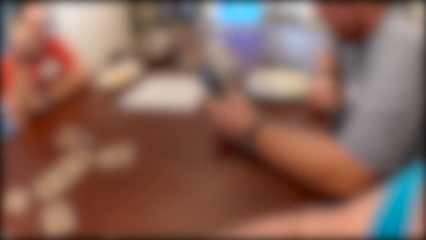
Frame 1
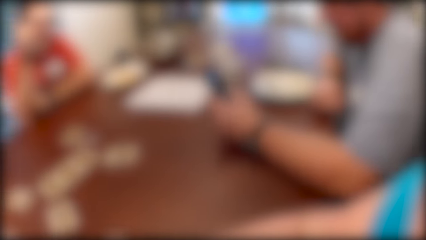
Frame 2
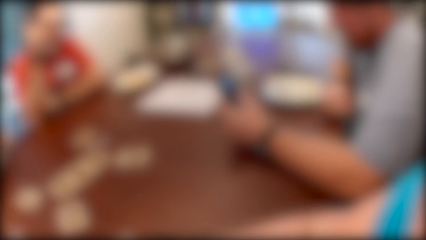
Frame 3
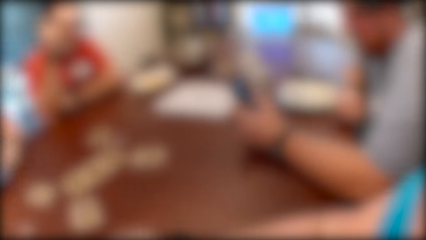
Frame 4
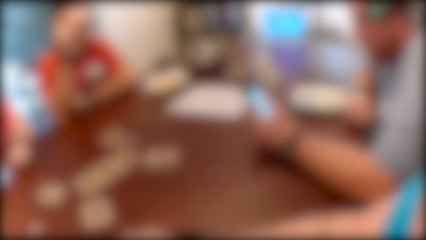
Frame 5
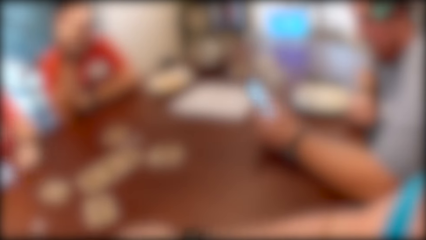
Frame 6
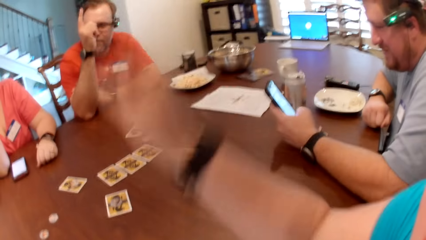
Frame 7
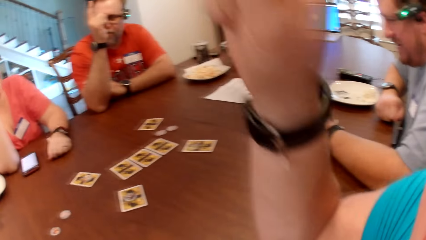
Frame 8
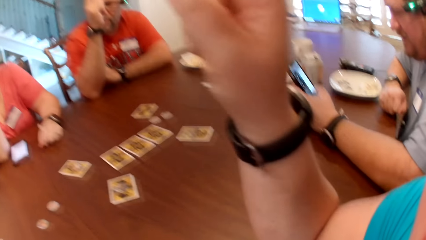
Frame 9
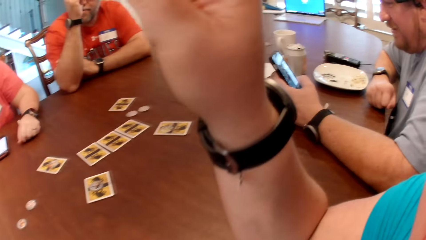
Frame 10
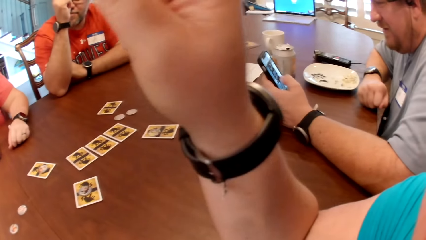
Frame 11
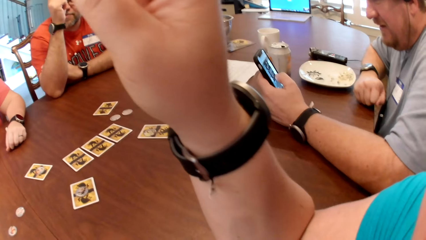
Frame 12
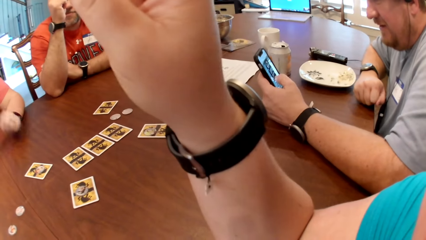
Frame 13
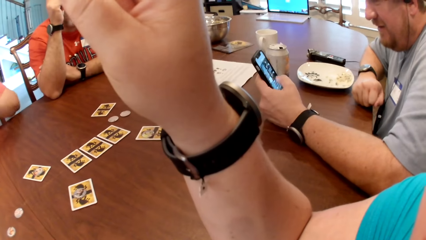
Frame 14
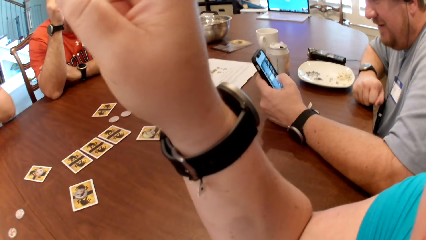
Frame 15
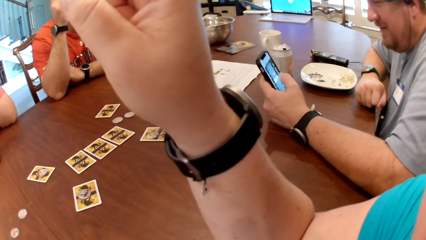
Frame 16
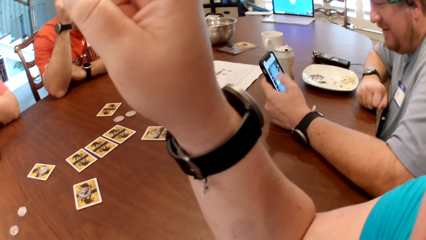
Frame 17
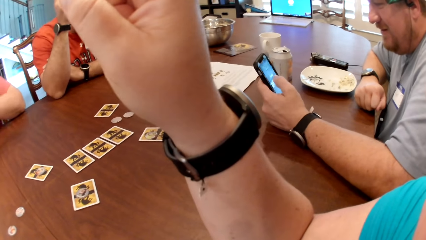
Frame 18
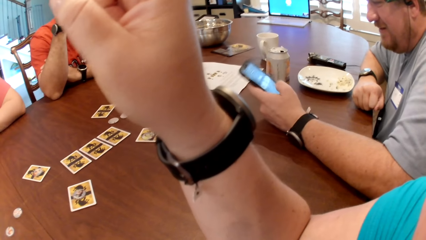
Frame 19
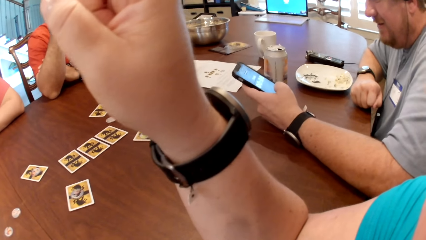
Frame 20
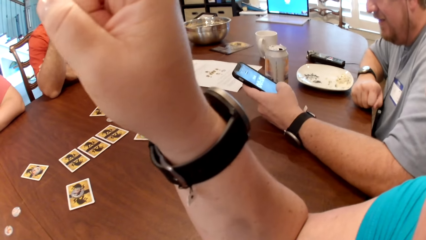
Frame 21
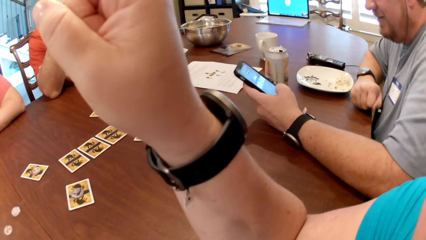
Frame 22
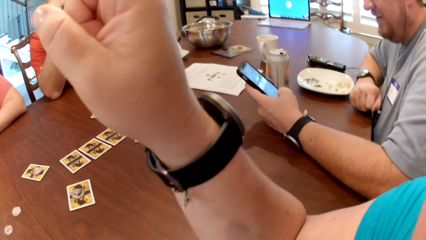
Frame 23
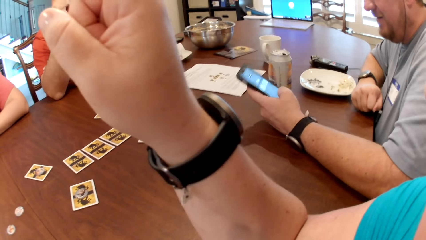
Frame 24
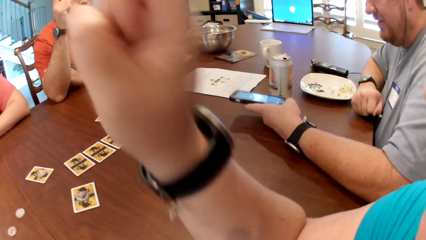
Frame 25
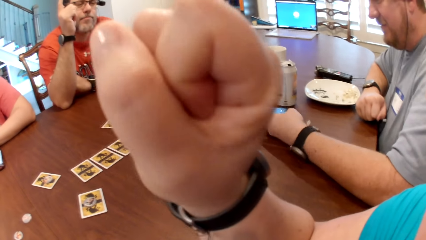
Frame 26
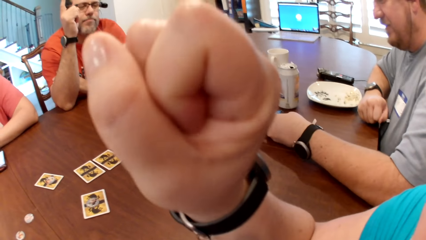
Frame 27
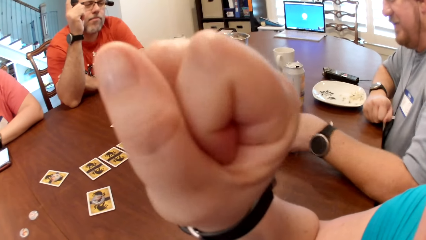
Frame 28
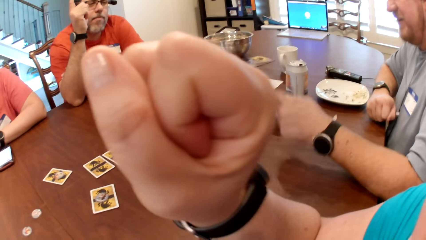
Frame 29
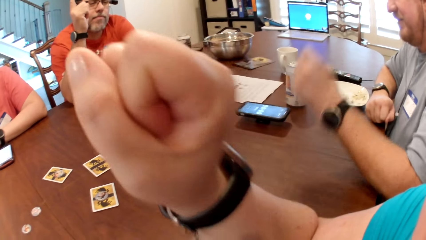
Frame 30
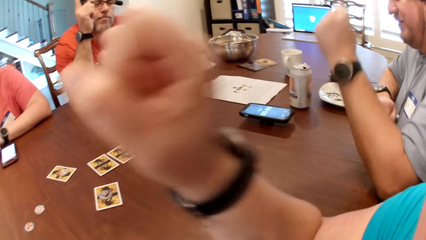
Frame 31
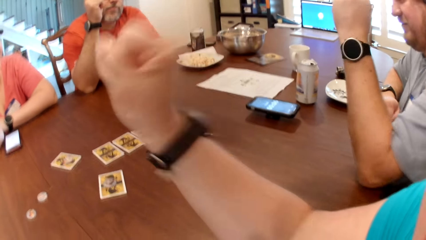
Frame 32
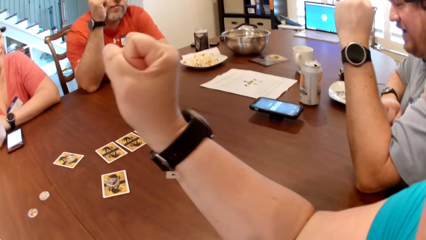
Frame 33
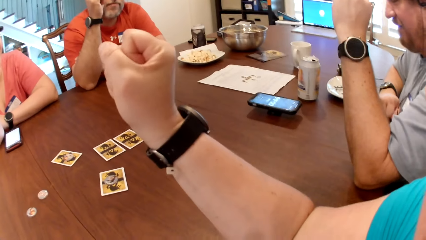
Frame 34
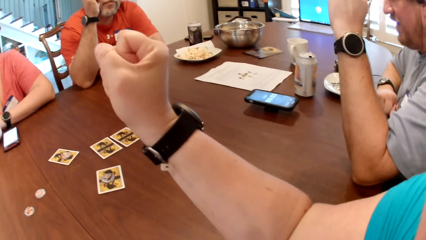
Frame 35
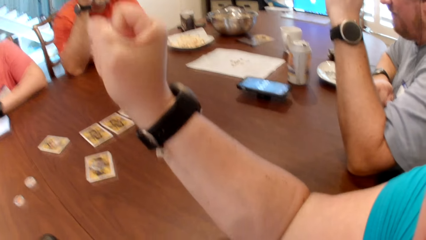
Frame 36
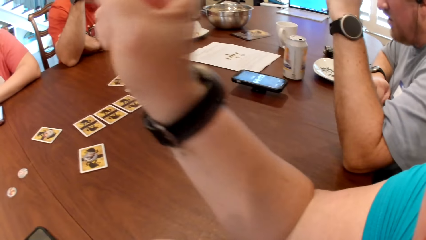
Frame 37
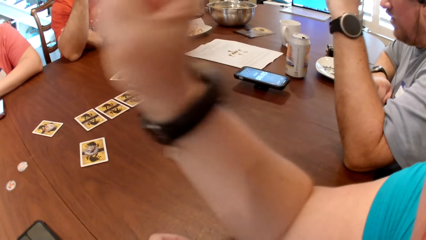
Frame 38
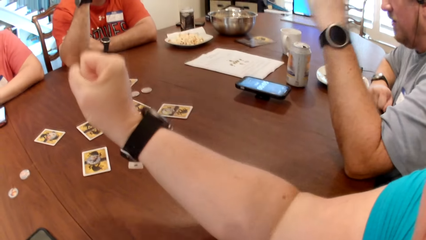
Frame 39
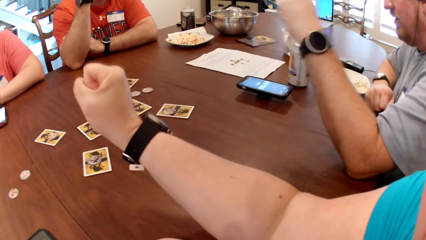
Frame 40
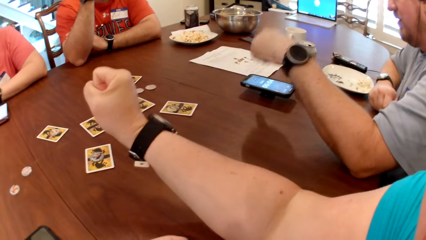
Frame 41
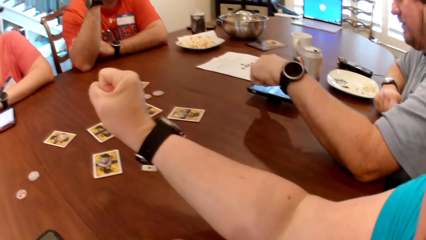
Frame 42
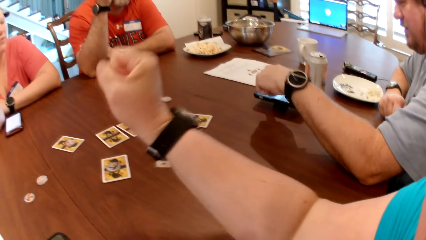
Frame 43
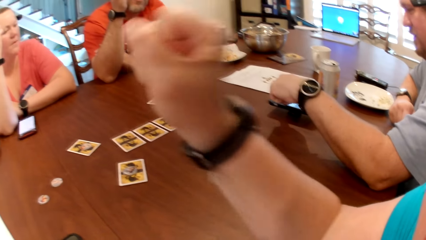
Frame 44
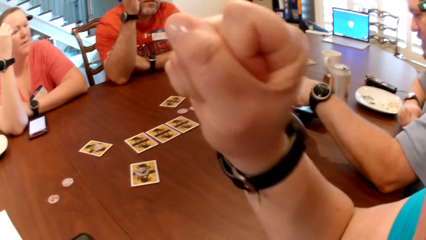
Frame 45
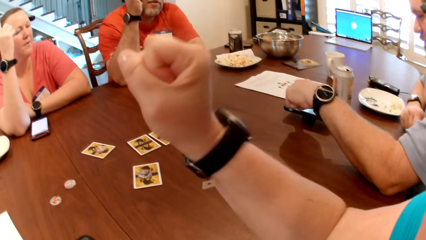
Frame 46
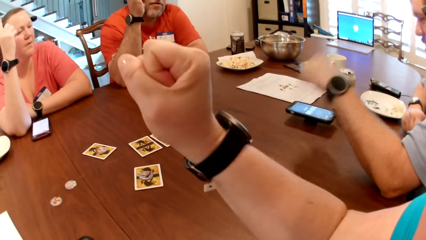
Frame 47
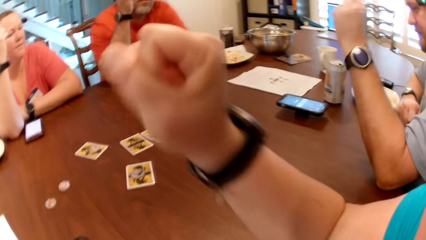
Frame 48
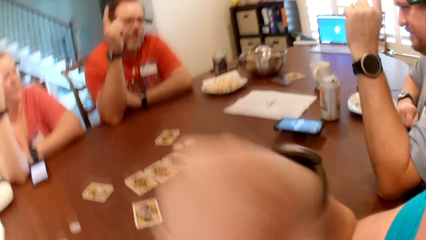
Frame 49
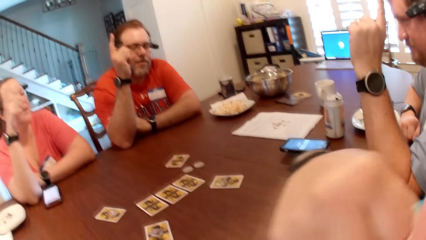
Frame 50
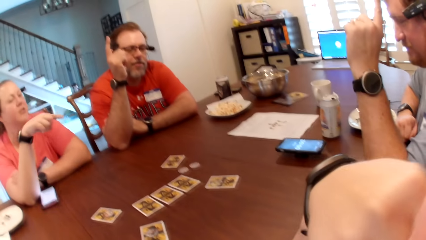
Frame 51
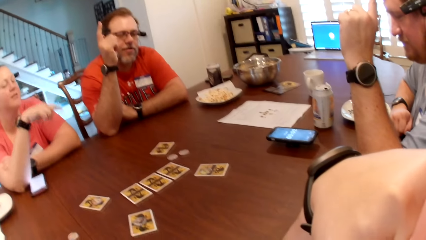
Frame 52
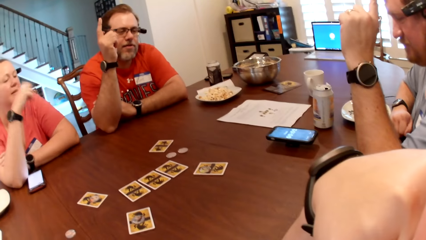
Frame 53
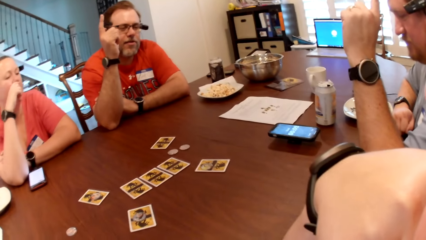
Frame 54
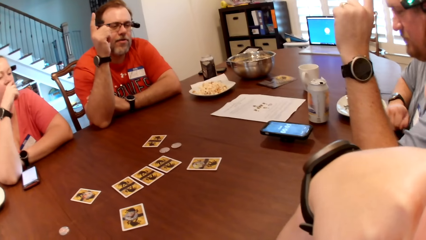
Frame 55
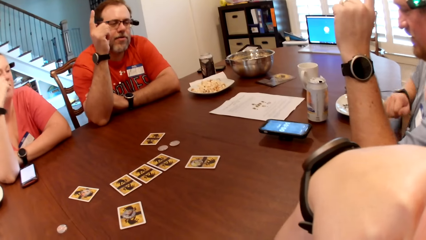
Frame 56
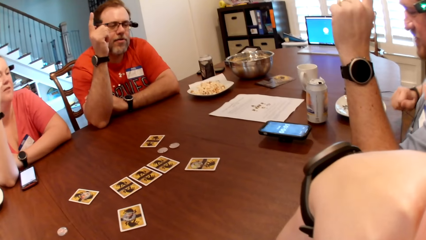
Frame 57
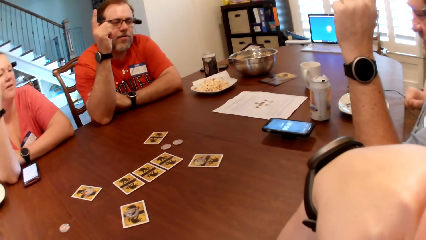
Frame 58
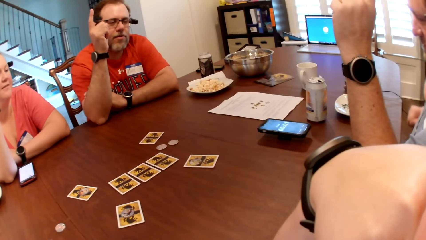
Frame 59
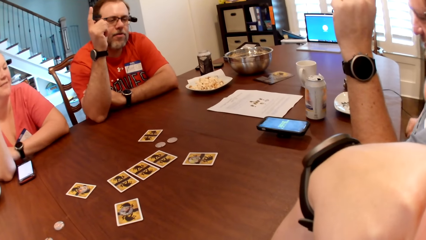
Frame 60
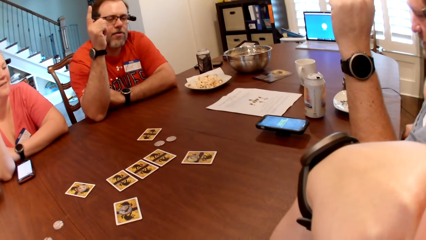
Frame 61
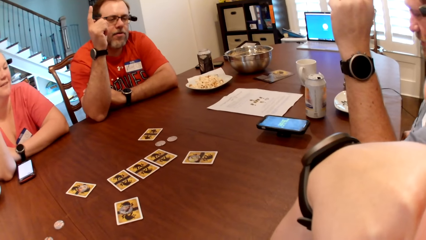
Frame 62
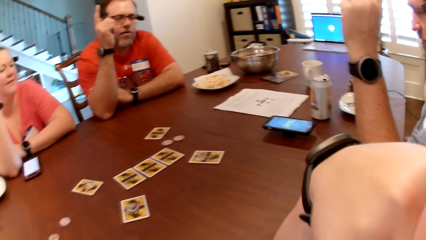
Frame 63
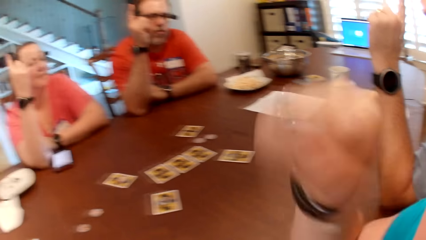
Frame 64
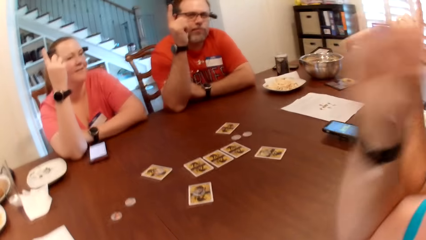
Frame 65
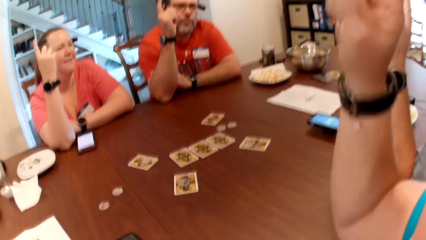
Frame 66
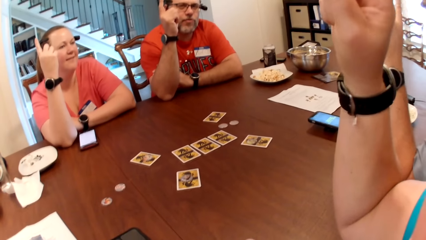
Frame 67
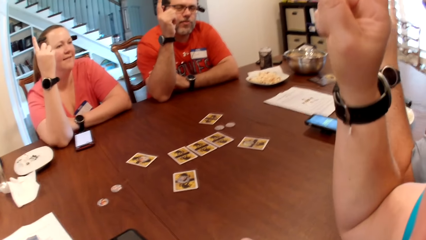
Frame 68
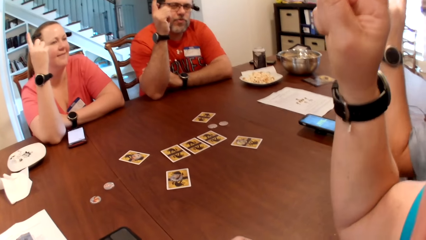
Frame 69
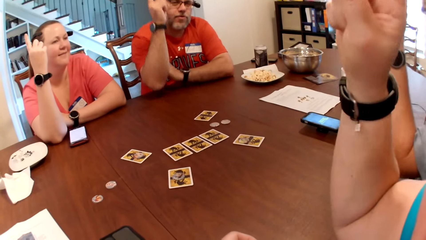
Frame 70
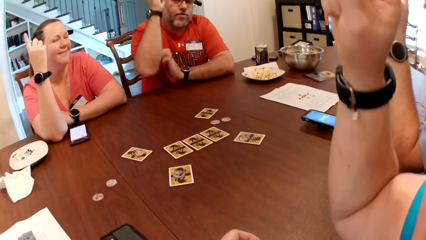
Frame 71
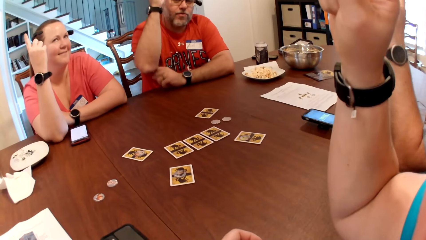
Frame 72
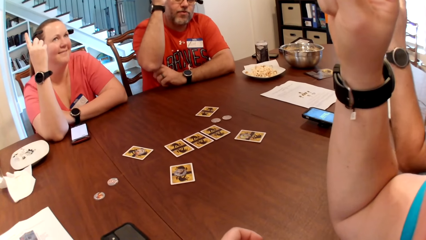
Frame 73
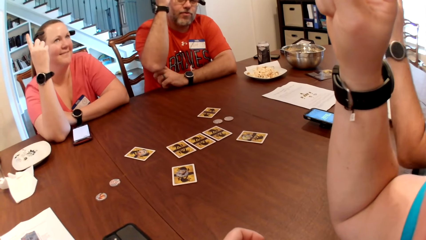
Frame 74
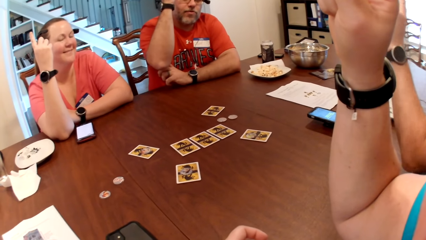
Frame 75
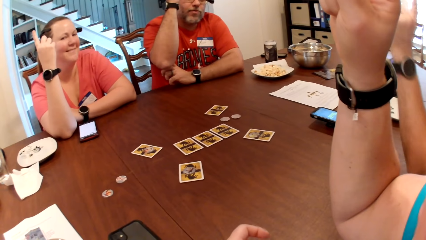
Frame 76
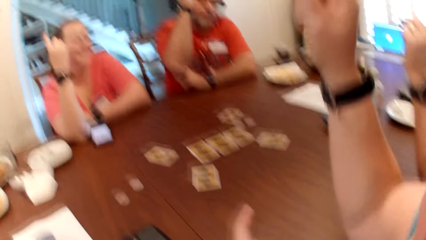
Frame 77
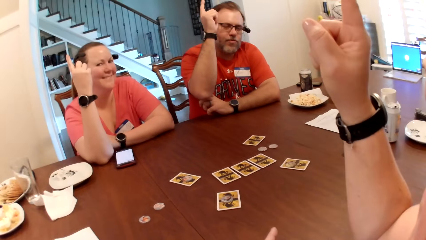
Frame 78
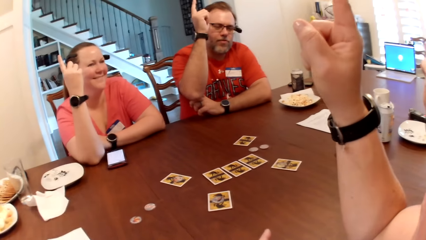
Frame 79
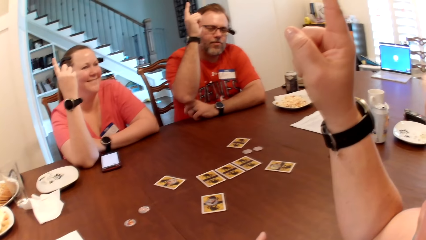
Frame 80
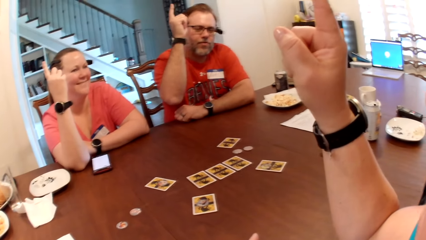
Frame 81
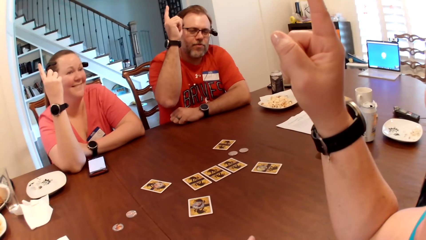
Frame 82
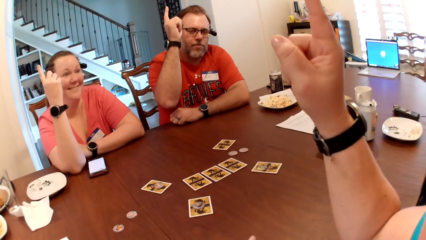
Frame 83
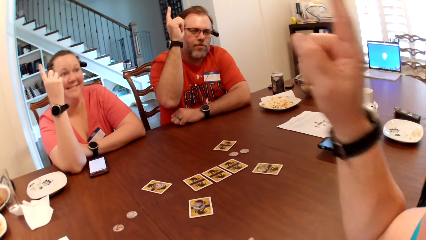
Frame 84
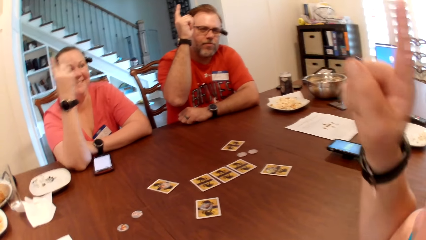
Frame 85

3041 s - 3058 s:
The camera wearer lifts her right hand. She converses with three people. A man drops the phone on the table with his left hand. The man lifts his left hand. The man operates the phone on the table with his left hand. The man lifts his left hand. The camera wearer looks around. She lifts her right hand.
